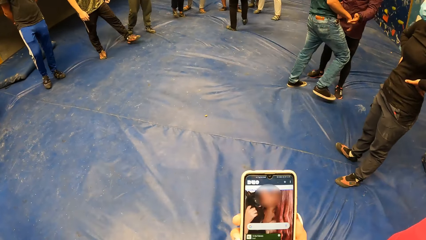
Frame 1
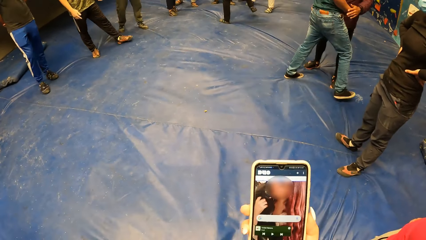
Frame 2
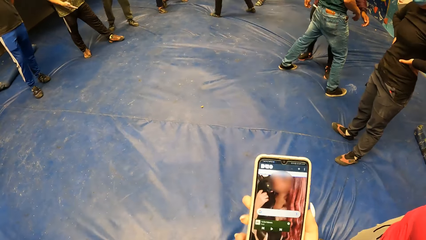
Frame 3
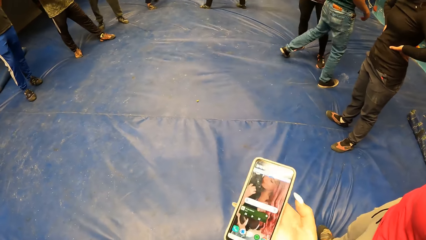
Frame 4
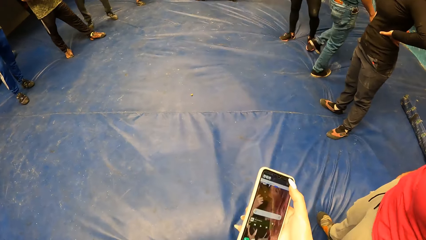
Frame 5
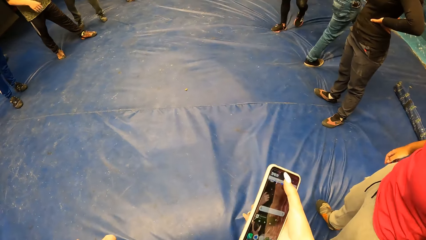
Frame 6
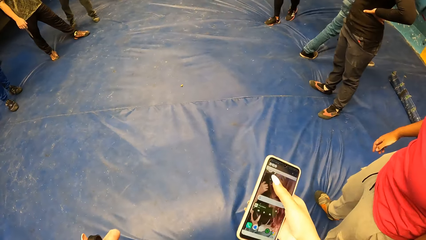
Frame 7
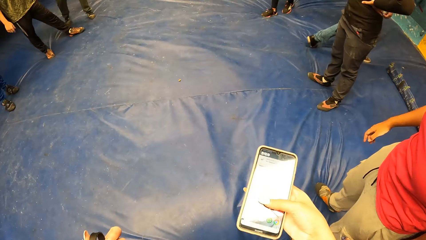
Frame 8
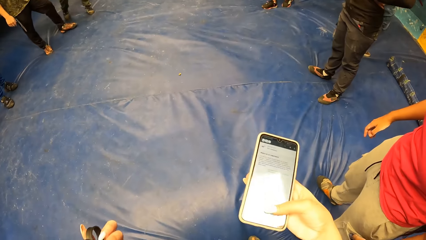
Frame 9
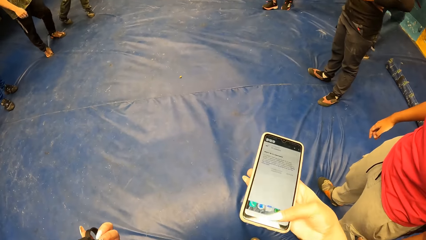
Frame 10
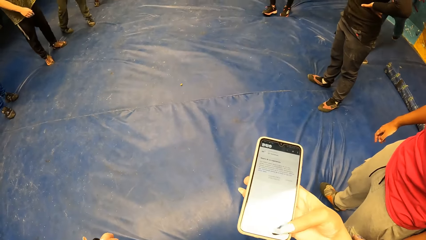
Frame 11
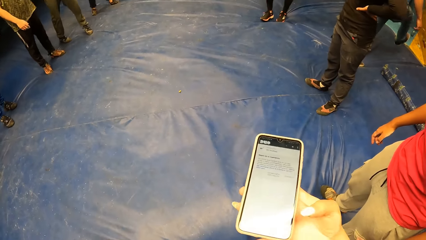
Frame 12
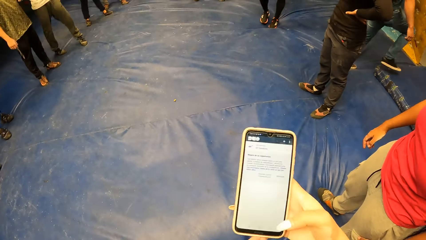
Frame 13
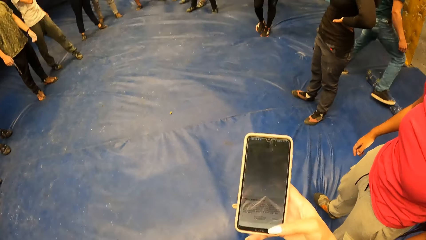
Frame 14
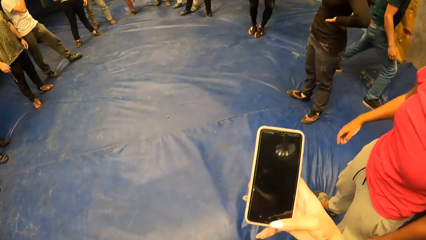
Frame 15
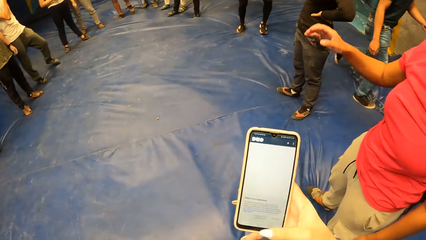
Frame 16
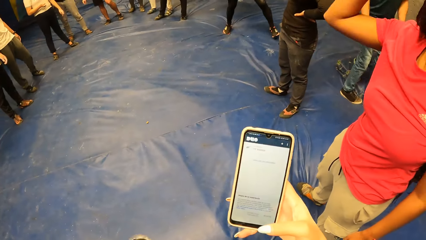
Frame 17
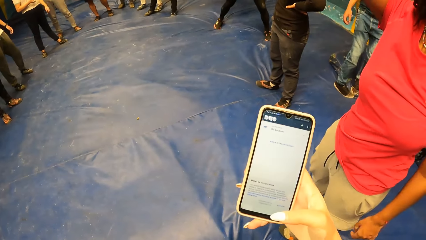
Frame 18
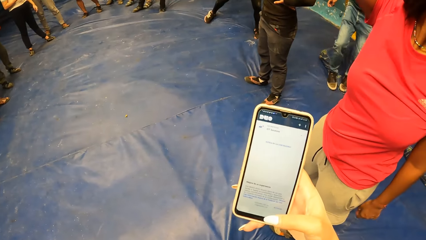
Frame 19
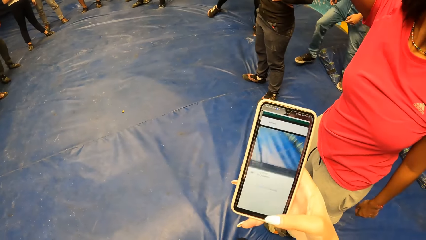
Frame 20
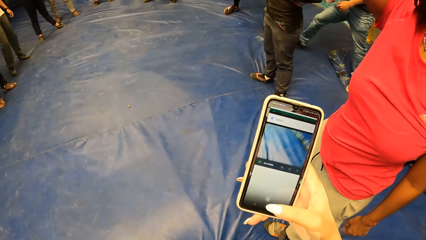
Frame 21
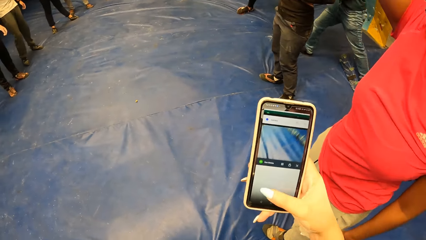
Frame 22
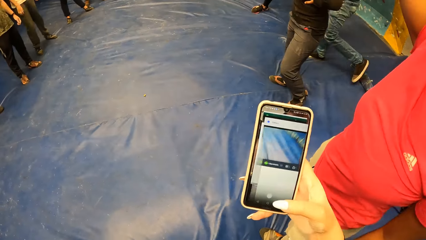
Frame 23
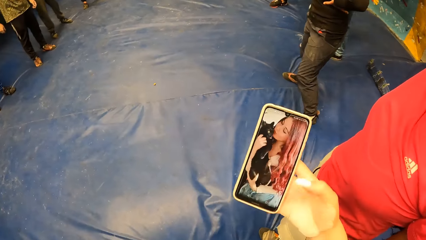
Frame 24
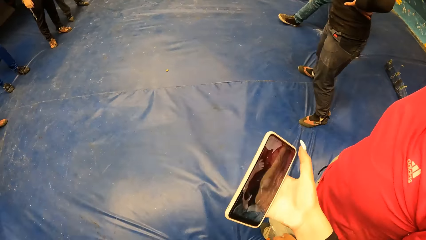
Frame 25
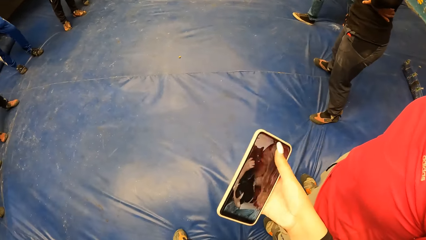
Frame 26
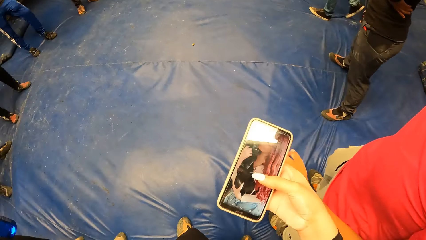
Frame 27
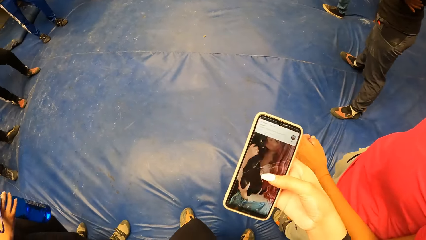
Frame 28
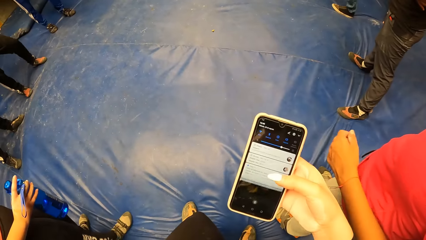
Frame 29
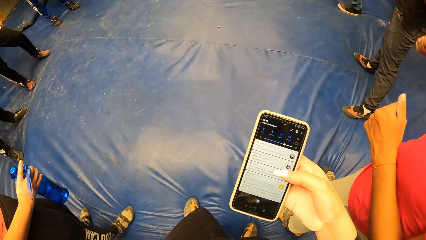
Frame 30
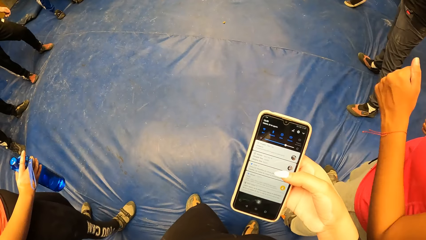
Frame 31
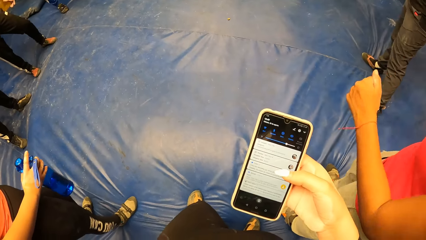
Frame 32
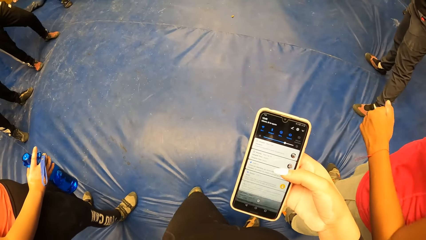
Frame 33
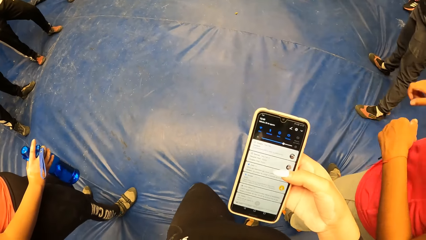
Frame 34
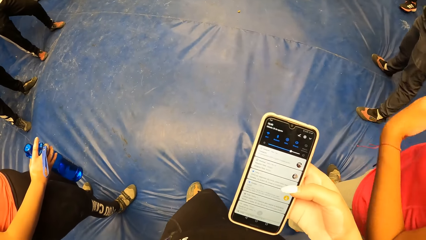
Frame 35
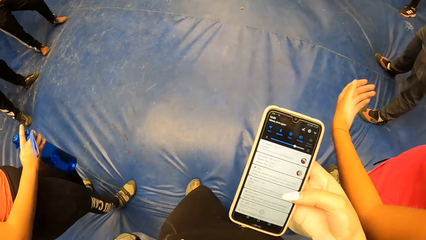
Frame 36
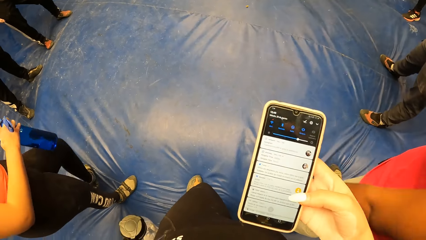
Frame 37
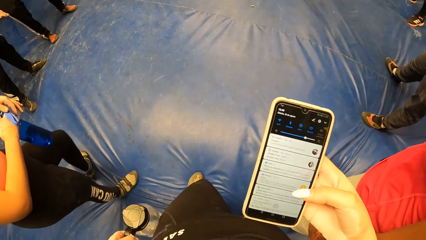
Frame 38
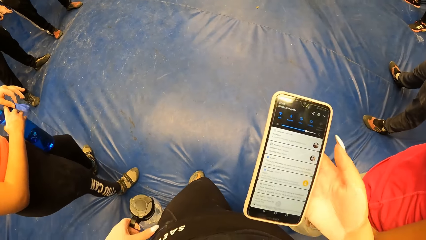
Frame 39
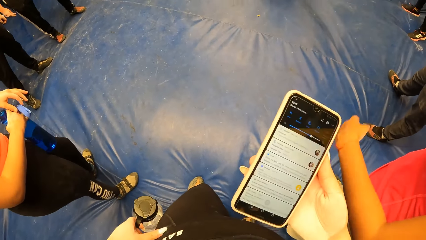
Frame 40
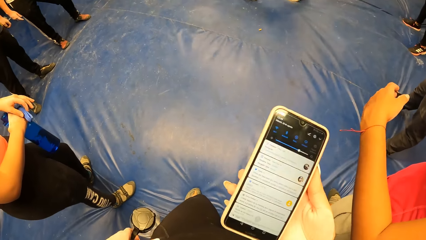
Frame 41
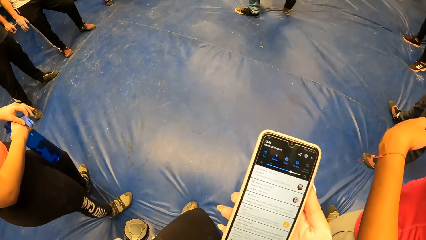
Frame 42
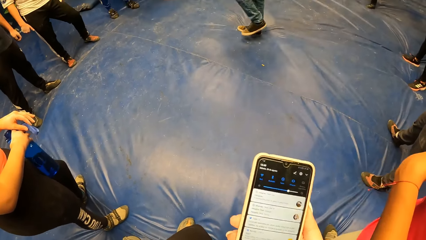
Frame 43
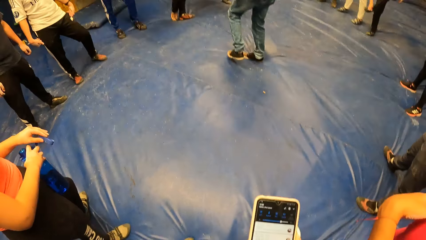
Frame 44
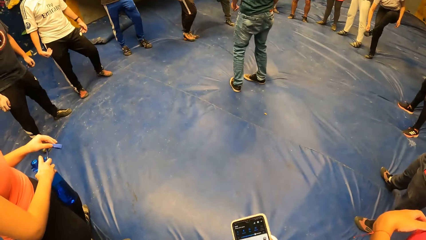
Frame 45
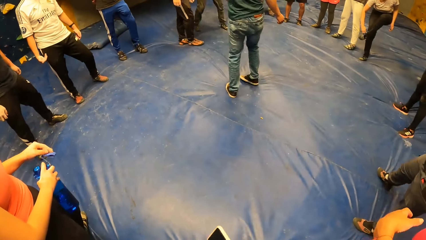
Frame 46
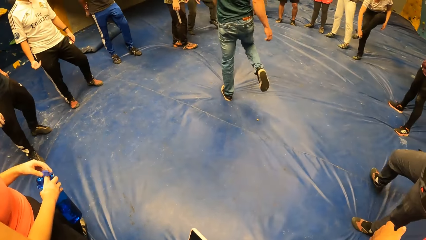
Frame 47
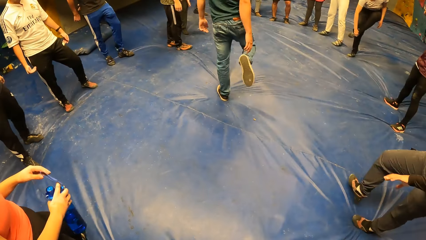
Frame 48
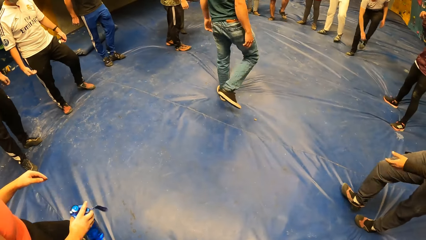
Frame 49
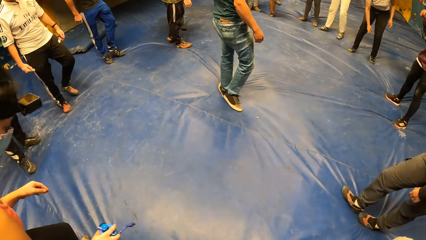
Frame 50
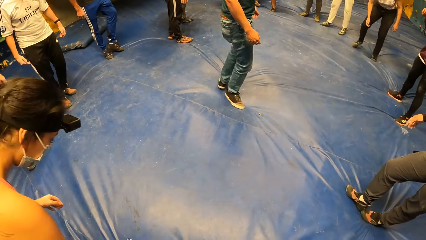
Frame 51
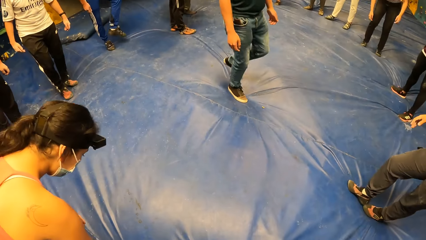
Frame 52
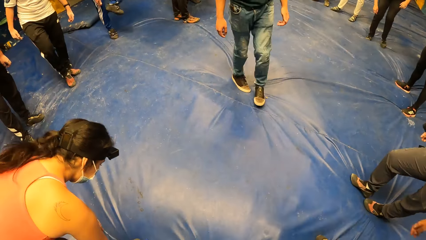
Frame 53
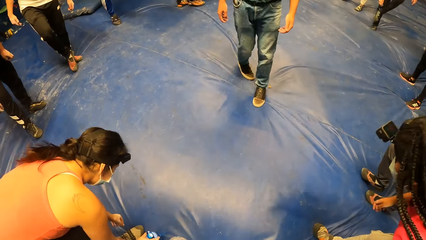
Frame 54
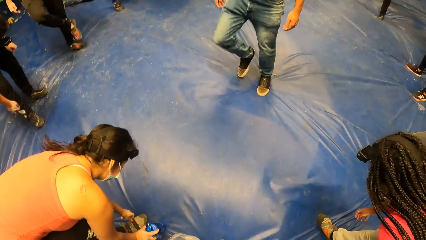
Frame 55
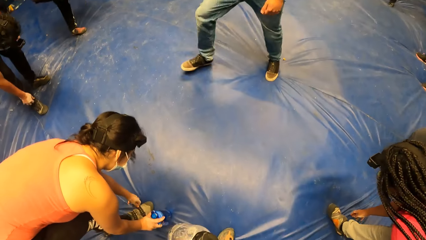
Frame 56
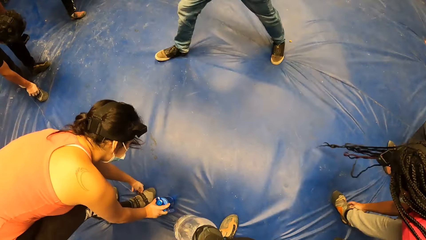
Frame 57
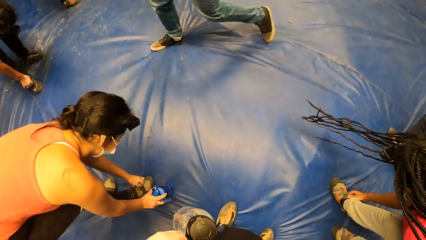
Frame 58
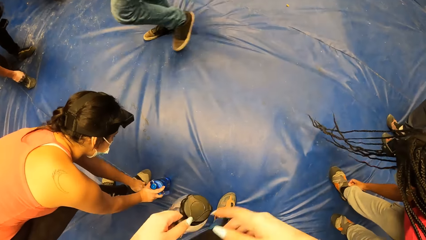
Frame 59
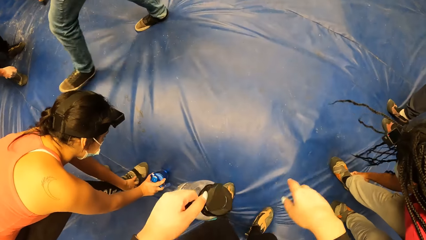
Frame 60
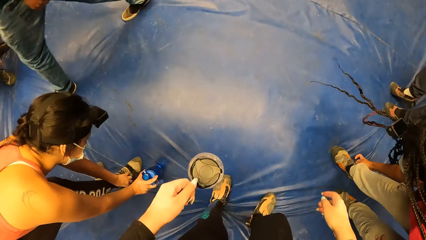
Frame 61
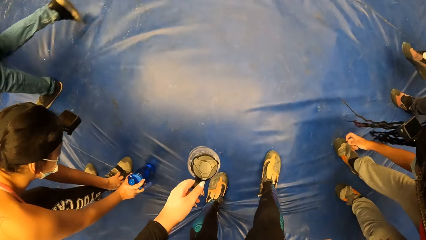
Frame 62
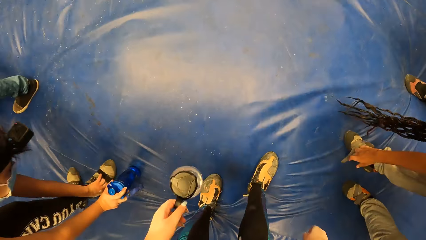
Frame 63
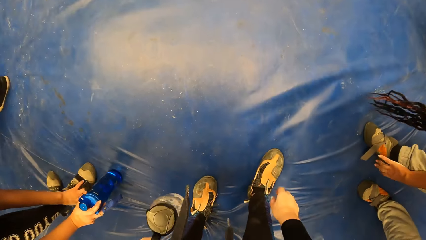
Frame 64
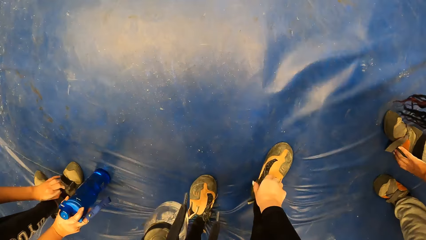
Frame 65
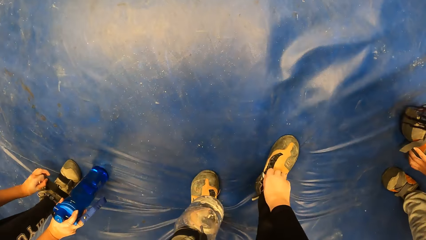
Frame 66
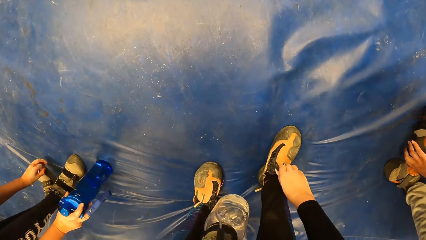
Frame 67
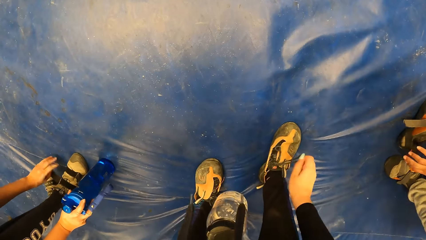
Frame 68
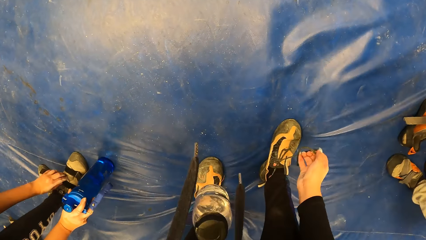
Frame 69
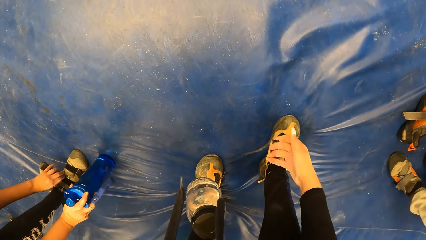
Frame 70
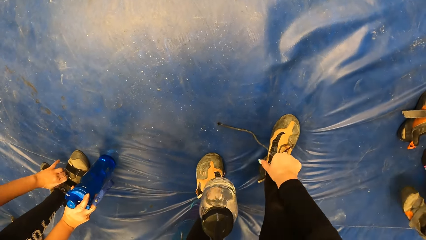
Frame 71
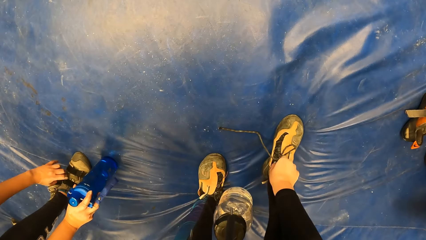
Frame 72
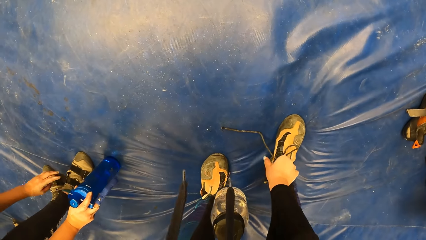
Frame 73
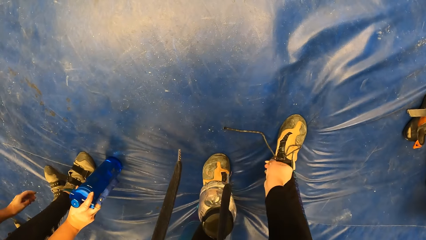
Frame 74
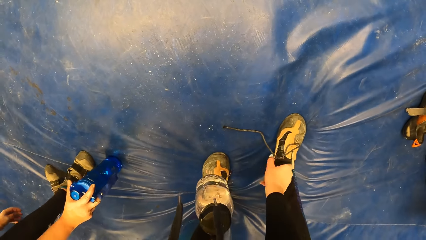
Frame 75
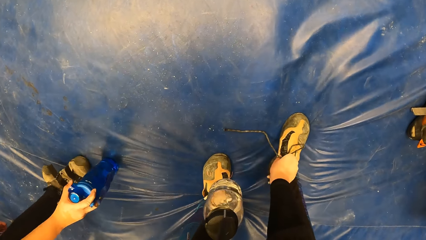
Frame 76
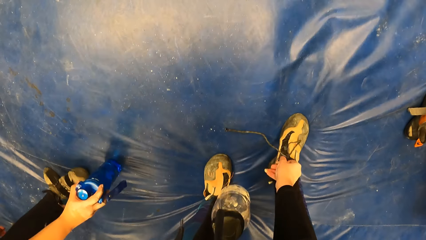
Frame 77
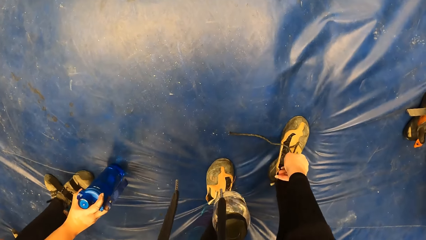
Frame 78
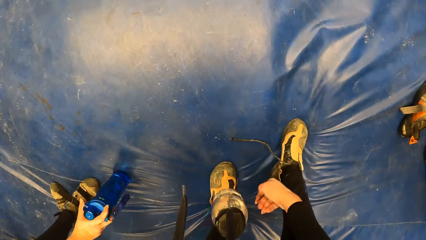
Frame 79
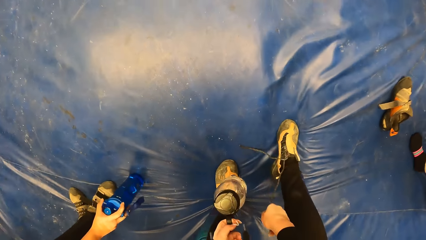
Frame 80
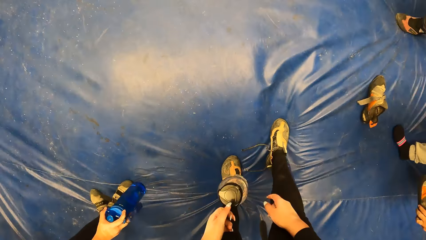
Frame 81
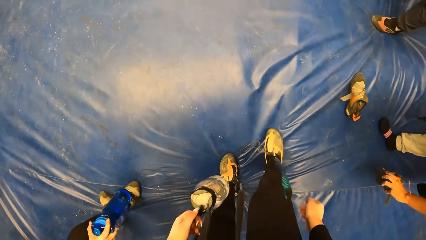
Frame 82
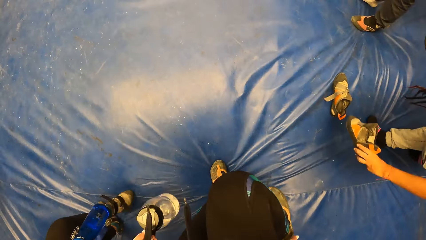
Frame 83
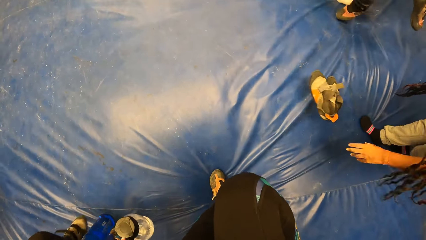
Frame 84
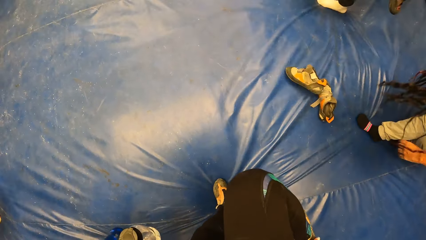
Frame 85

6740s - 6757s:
The camera wearer operates the phone in her right hand. A man raises his left hand. The man coordinates the camera wearer from the center of a circle. The camera wearer looks around, raises hands, holds the water bottle in the left hand and unties her right shoe lace with her right hand. She stands up.
